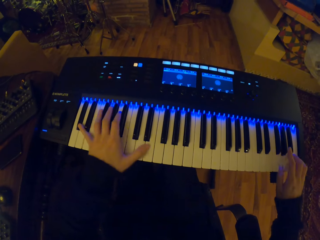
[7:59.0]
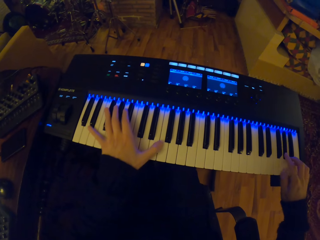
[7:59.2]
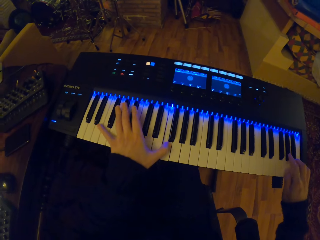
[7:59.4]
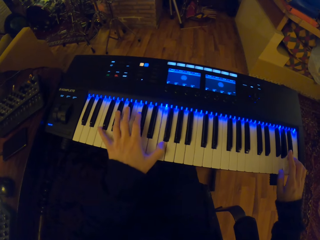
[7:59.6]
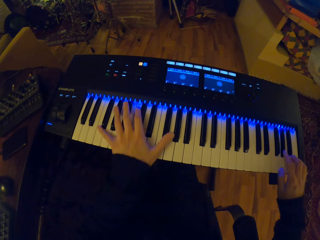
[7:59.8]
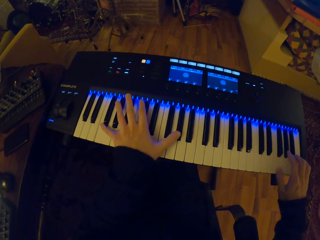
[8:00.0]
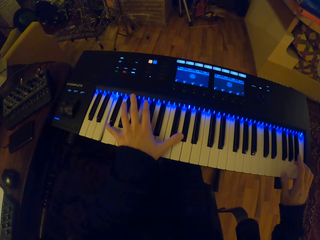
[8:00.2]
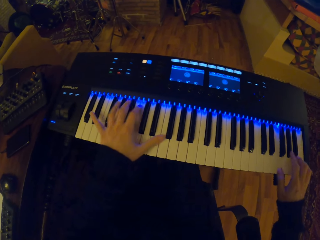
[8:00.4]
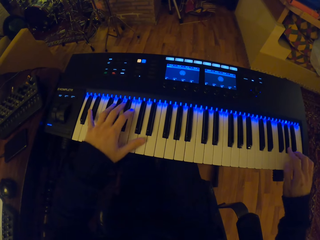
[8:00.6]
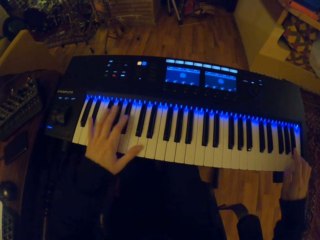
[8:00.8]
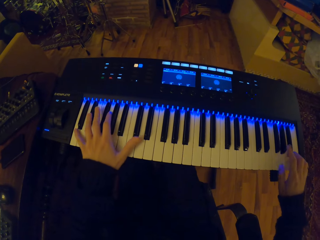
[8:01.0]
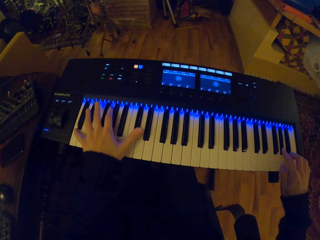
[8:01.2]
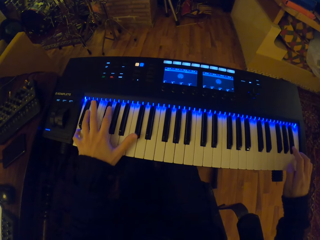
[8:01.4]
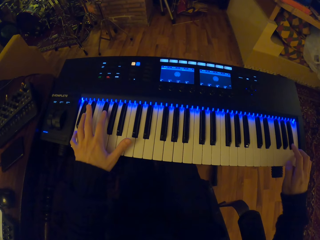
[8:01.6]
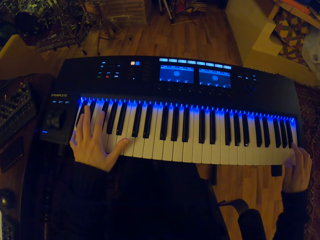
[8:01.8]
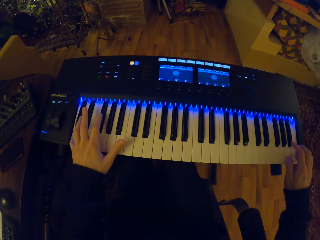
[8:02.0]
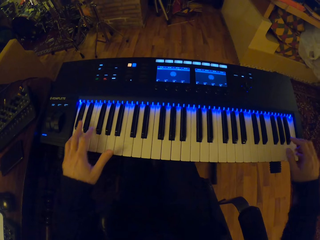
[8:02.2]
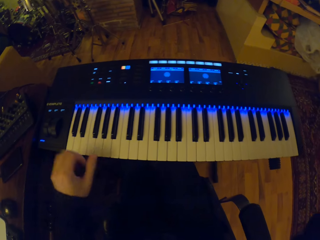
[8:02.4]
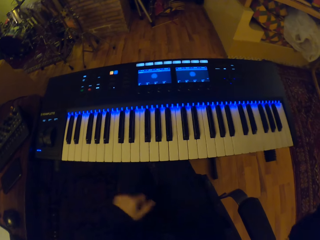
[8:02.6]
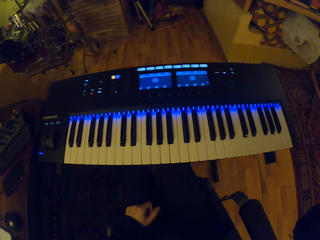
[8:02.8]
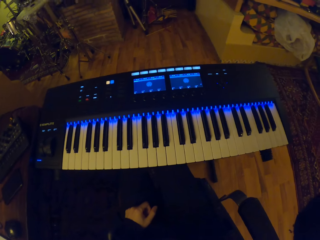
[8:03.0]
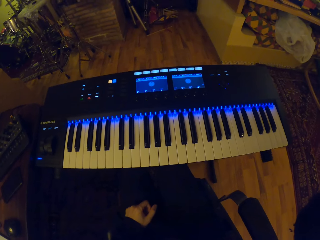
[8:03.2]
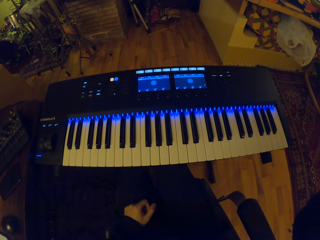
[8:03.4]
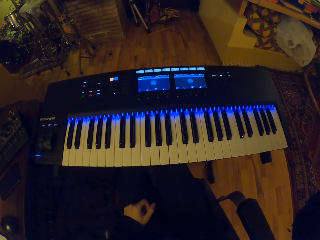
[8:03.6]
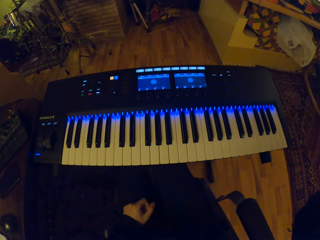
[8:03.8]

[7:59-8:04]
The camera wearer looks around a room.
